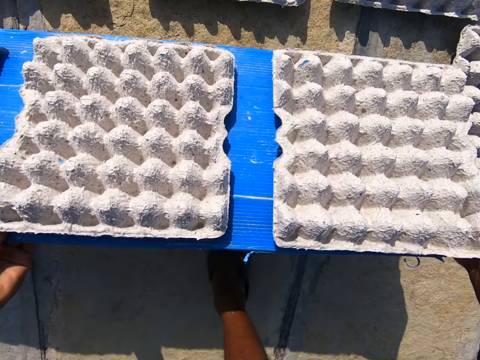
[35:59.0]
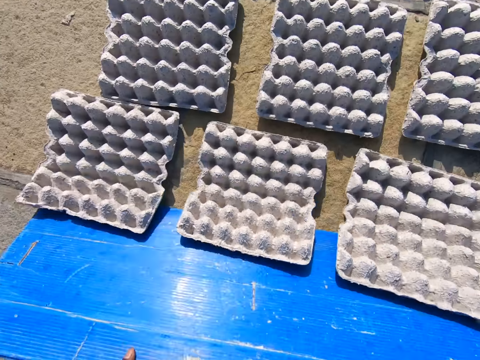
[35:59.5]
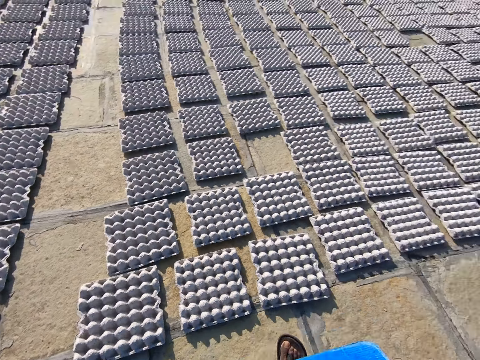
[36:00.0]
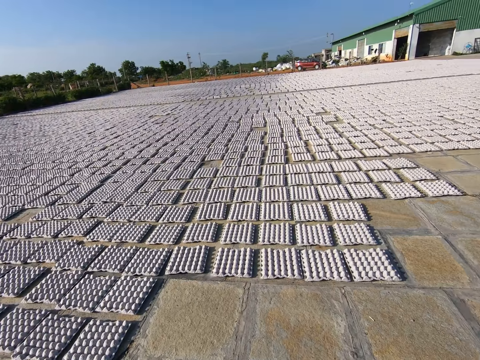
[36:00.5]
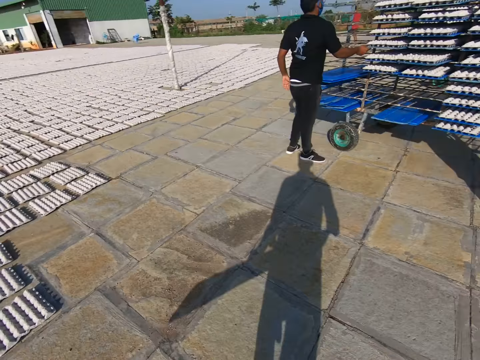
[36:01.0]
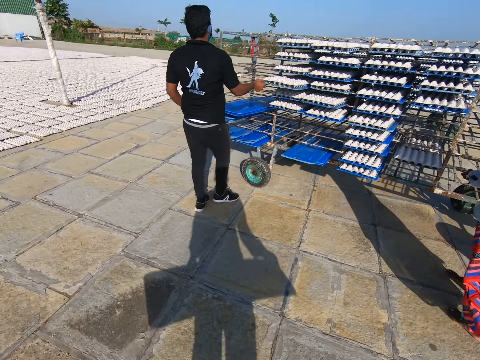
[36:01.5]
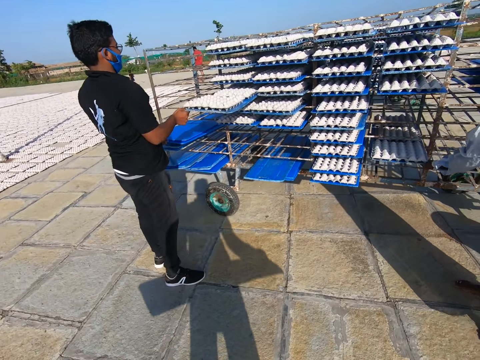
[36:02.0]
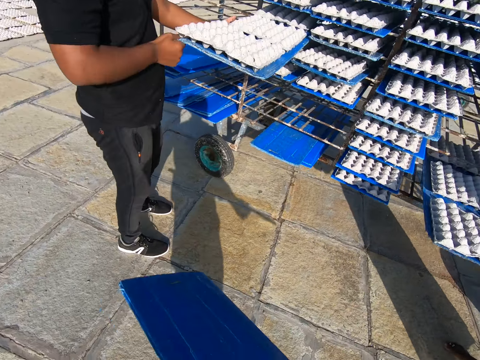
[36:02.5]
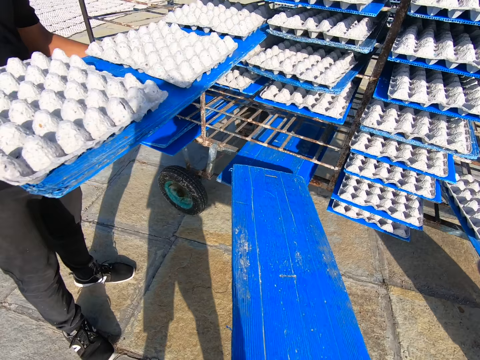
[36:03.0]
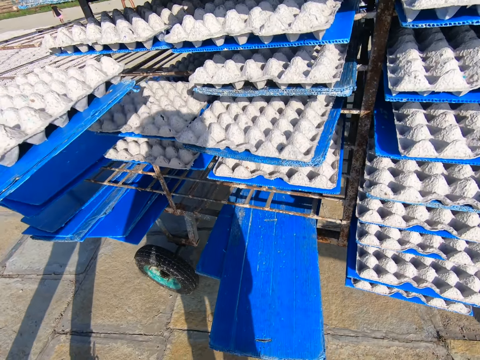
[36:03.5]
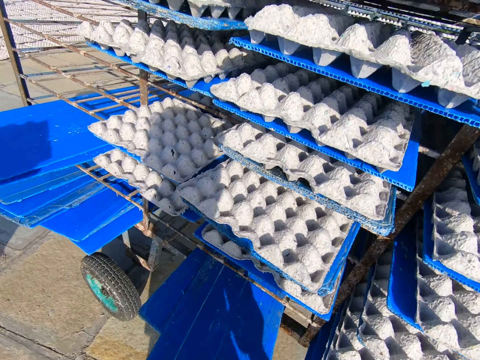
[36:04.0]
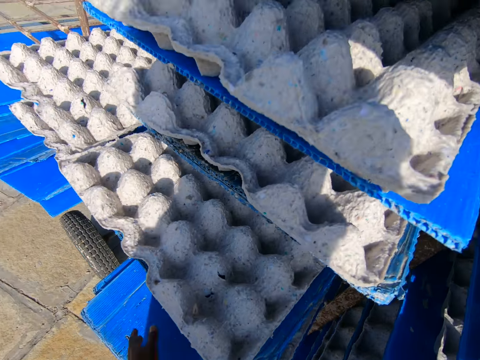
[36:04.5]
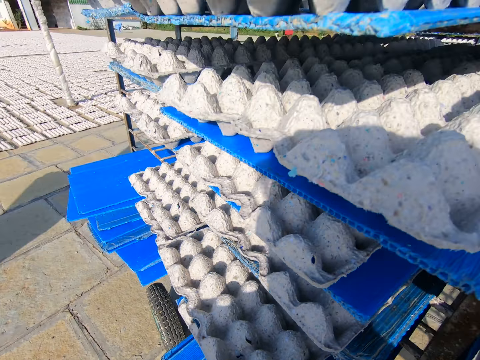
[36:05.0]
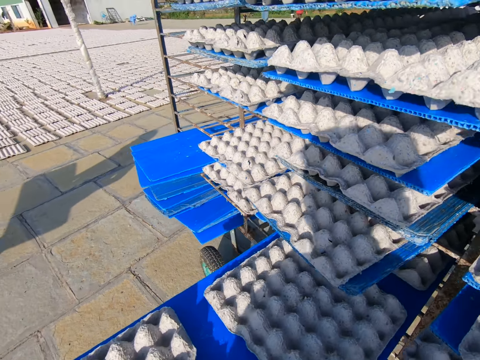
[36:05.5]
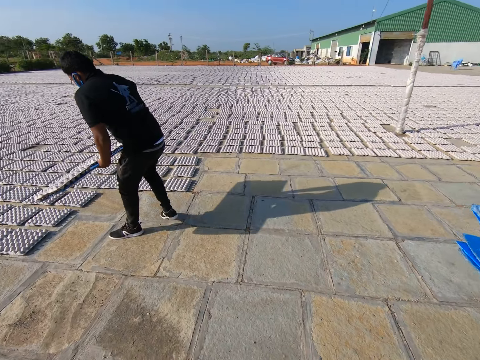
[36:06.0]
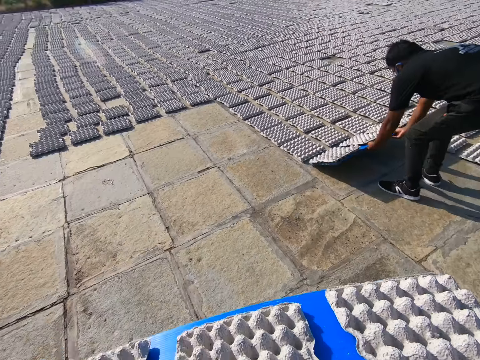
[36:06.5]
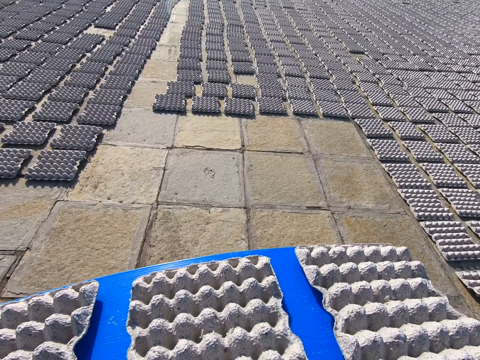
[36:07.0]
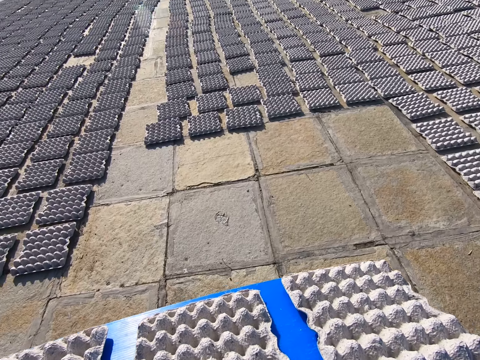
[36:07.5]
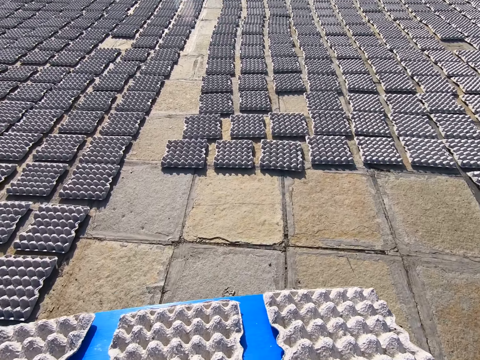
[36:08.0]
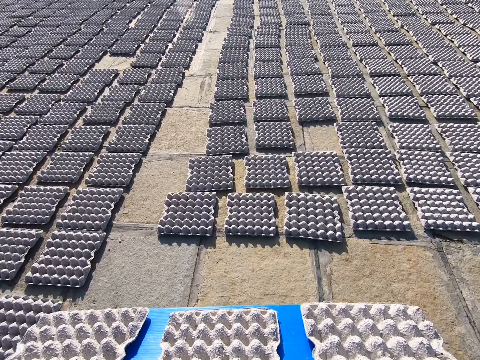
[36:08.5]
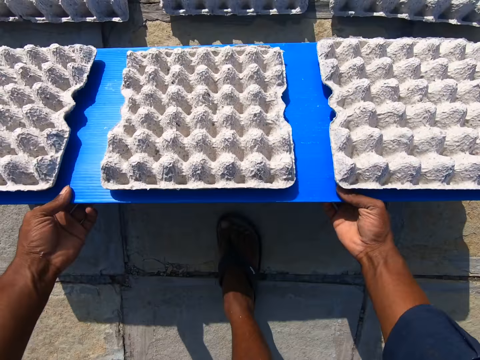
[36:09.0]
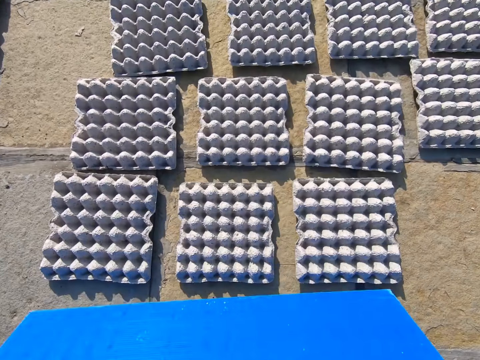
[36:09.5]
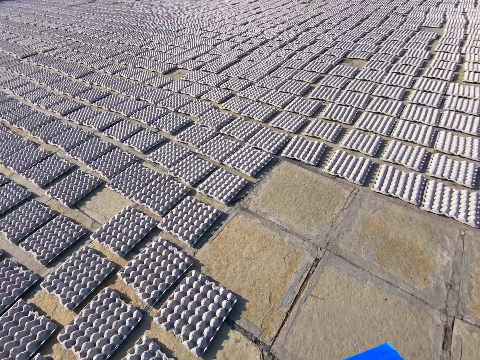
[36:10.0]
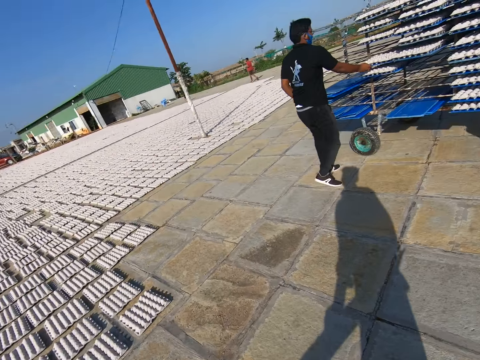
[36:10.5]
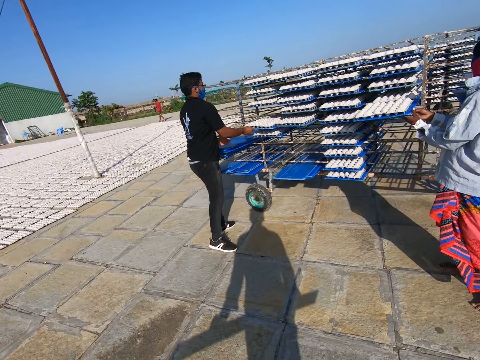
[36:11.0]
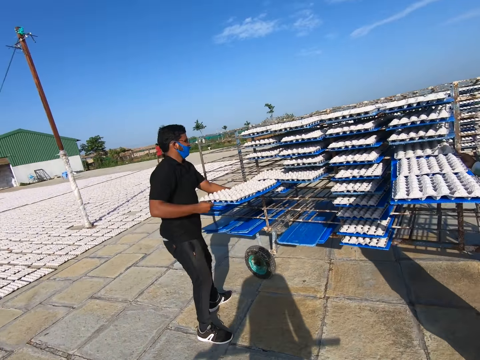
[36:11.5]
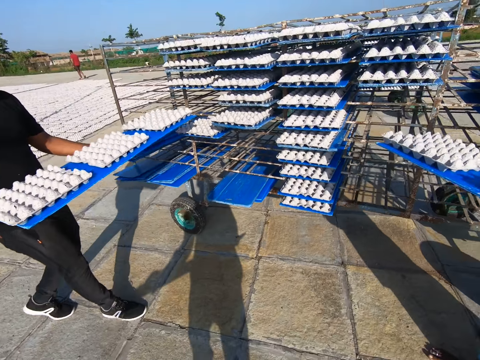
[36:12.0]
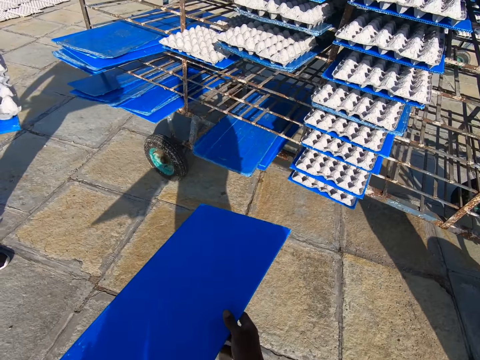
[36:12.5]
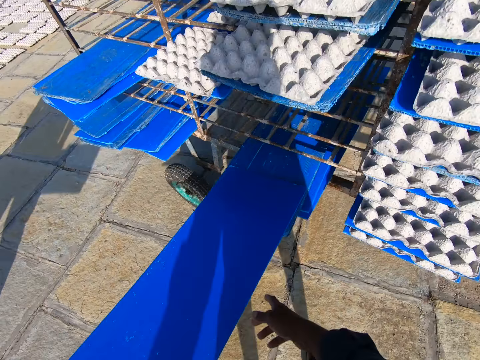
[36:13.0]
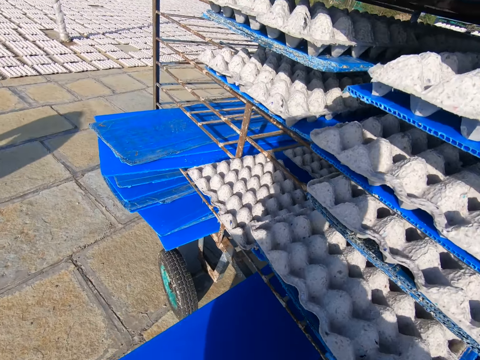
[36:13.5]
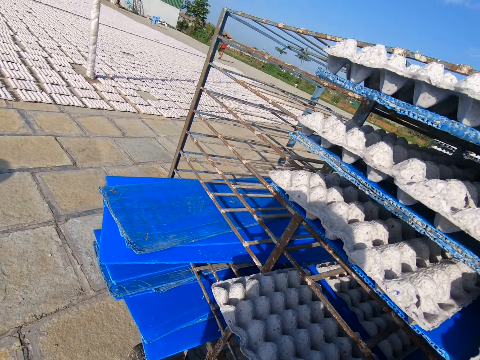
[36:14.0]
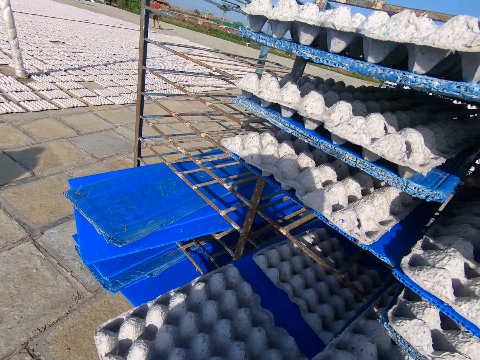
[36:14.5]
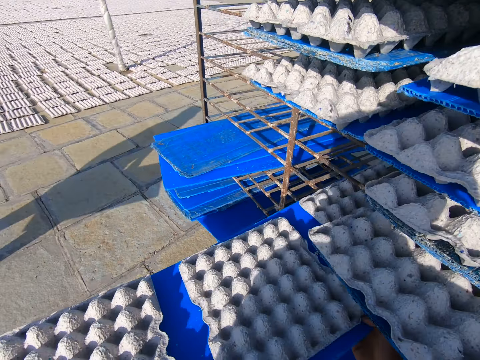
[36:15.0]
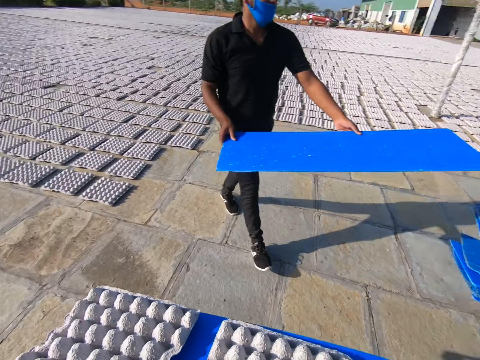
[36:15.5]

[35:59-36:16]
The camera wearer drops the egg crates on the floor from the board in both hands. They walk towards the rack of egg crates and turn around. A man pulls the board of egg crates from the rack of egg crates with both hands. The man picks a tray with egg trays. The camera wearer pushes the board in the rack of egg crates with both hands. They put the tray on the trolley. They pull the board of egg crates from the rack of egg crates with both hands. They pick the tray with egg trays. The man drops the egg crates on the floor from the board in both hands. The camera wearer walks towards the egg crates on the floor. They drop the egg crates on the floor from the board in both hands. They walk towards the rack of egg crates and turn around. The man pulls the board of egg crates from the rack of egg crates with both hands. A woman pulls the board of egg crates from the rack of egg crates with both hands. The man picks the tray with egg trays. The camera wearer pushes the board in the rack of egg crates with both hands. They put the tray on the trolley. They pull the board of egg crates from the rack of egg crates with both hands. They pick the tray with egg trays.

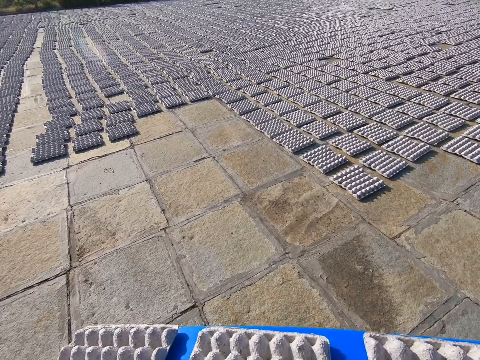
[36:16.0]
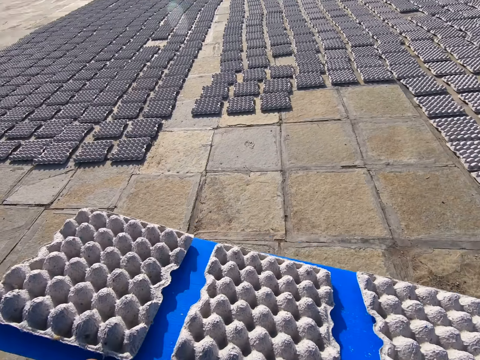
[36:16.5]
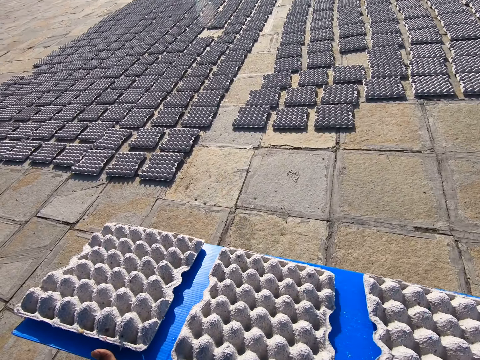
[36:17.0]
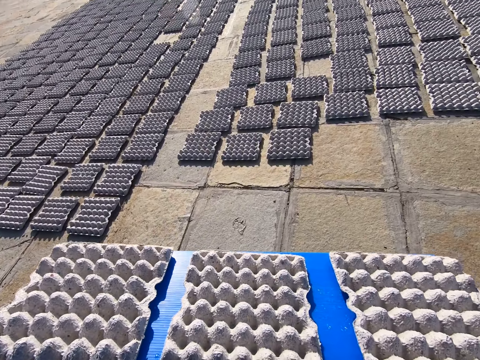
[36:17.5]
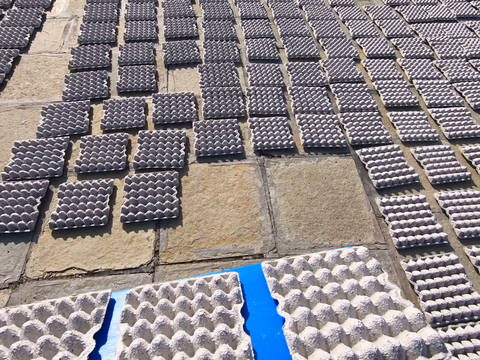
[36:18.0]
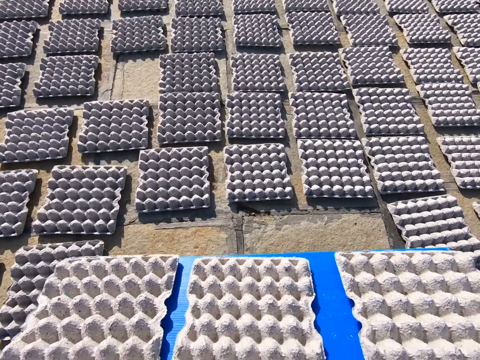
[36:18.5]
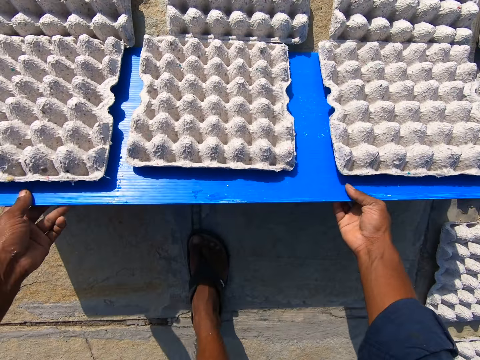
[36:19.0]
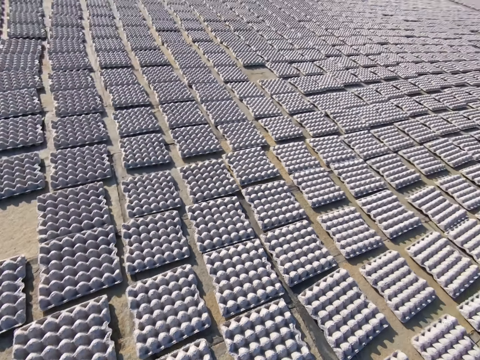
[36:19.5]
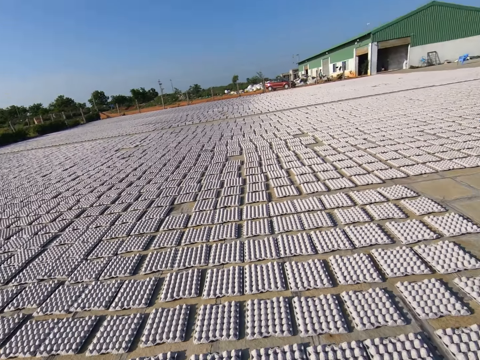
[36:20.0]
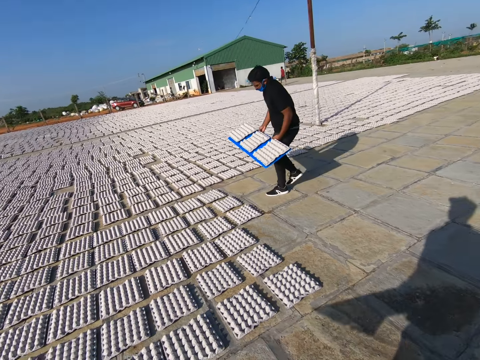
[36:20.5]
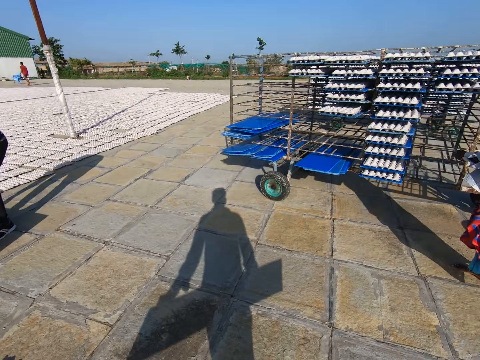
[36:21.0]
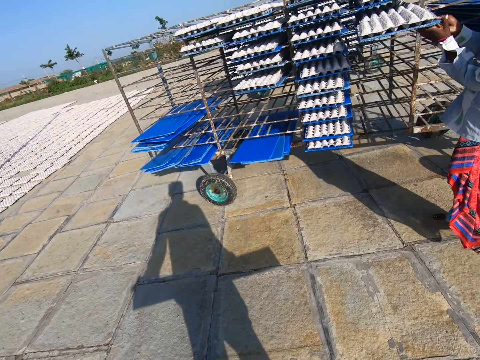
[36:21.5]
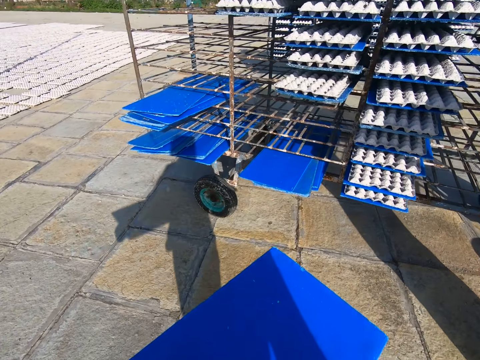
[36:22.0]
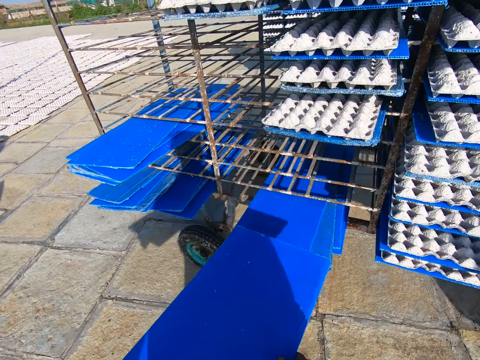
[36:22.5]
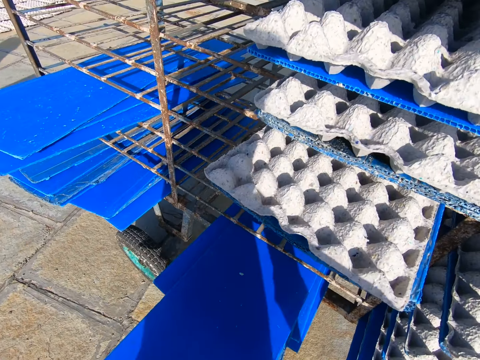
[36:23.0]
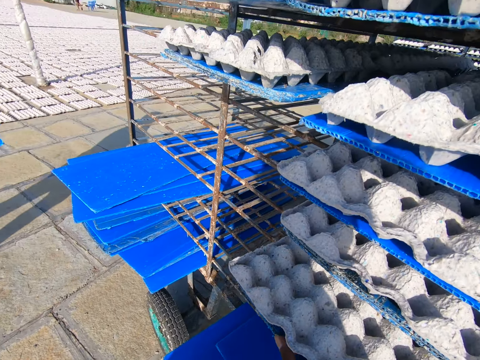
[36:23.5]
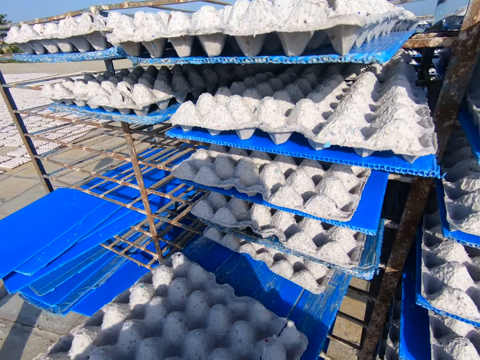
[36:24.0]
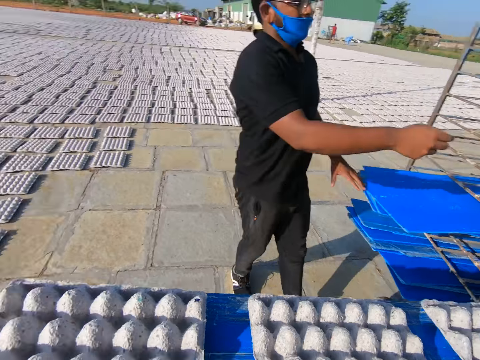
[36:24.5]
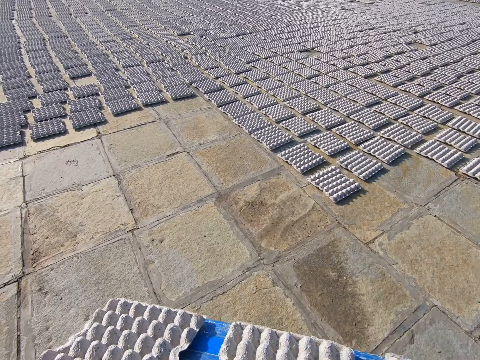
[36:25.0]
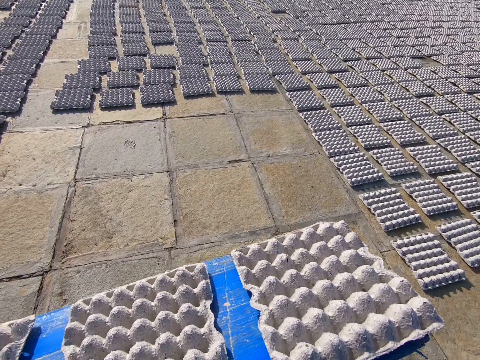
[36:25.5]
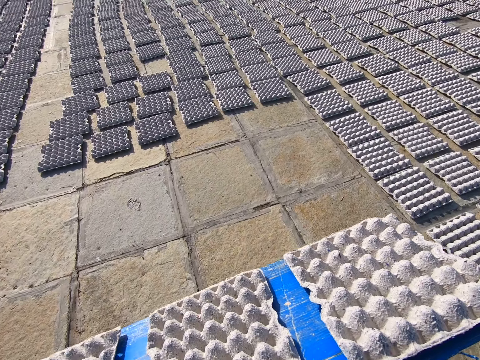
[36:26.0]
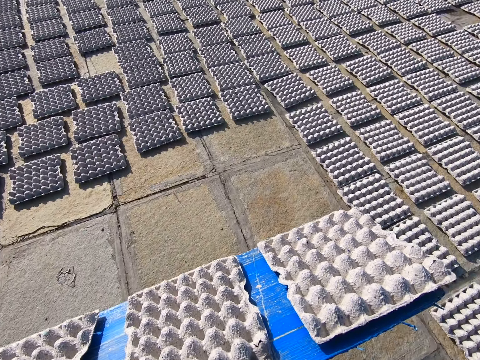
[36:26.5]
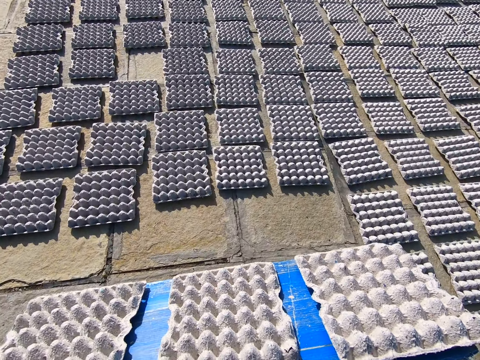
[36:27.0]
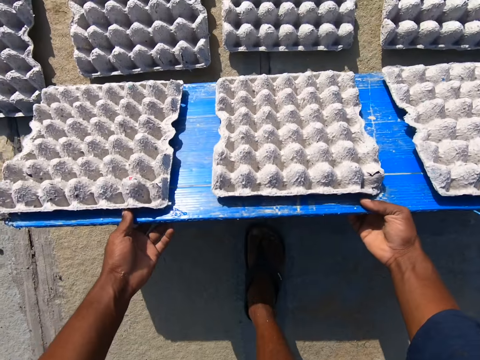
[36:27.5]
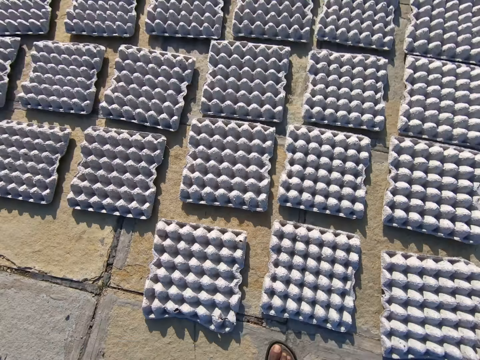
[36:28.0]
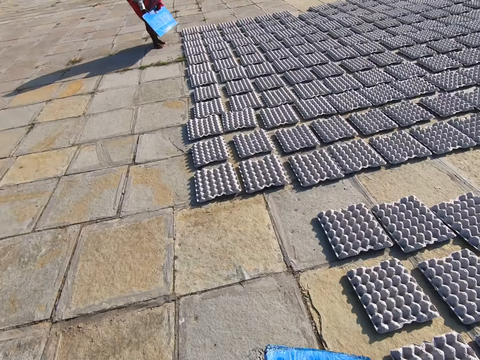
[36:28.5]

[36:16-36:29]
The camera wearer walks. He drops some crates on the ground from the tray in both hands. He walks. He drops the tray on the rack with his left hand. He removes the tray with egg trays from the rack with both hands. A man puts the tray in the rack with his right hand. The camera wearer walks. He drops some crates on the ground from the tray in both hands.
